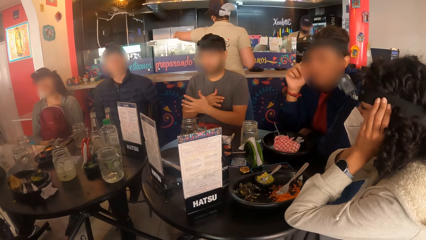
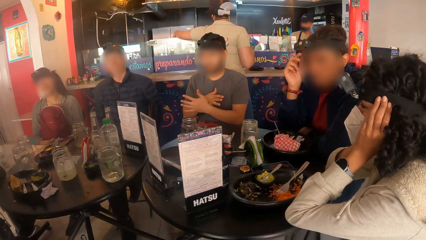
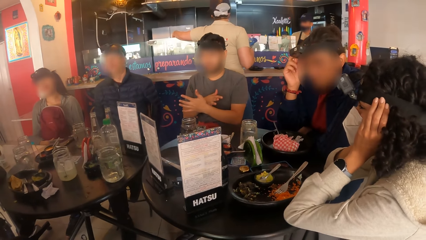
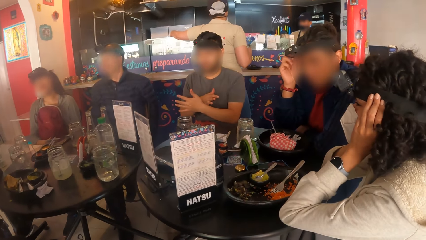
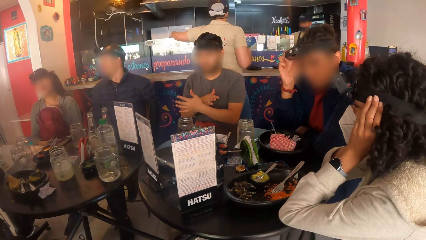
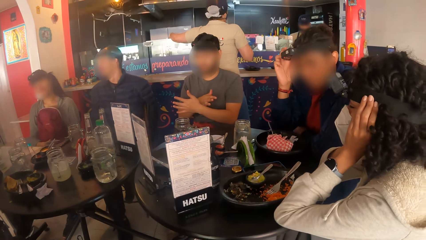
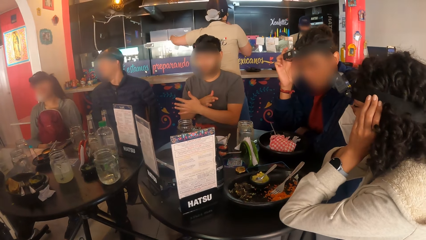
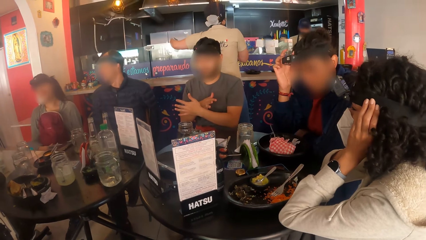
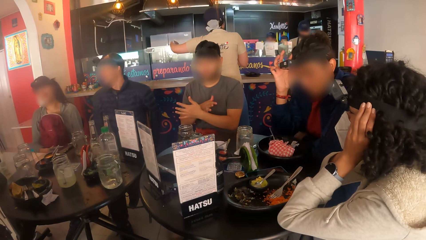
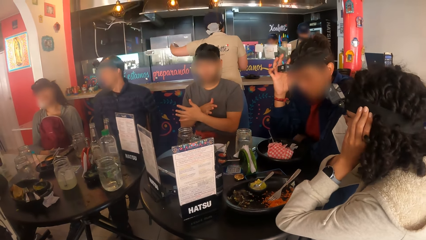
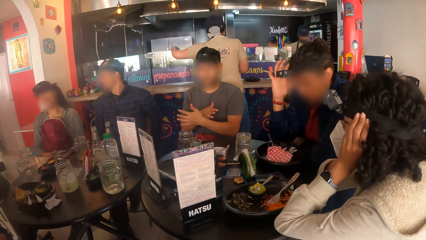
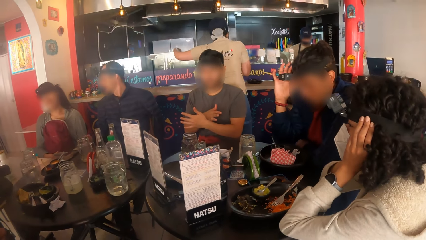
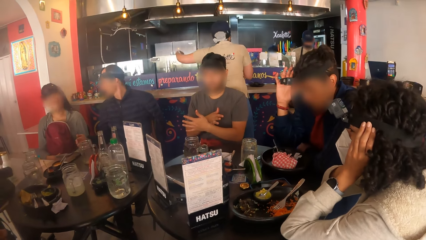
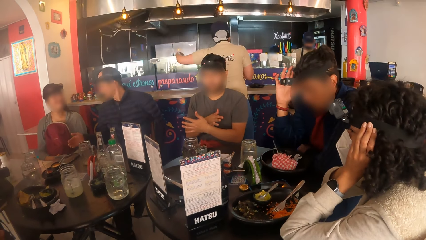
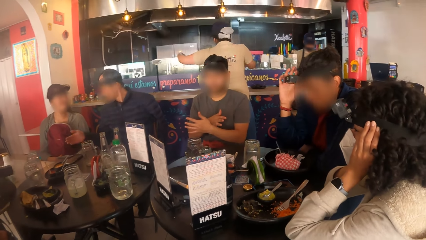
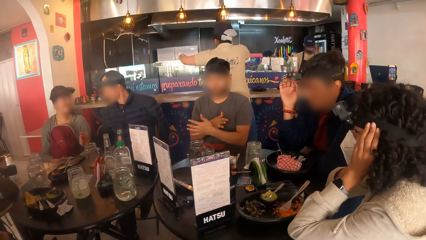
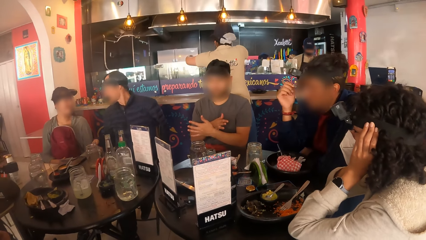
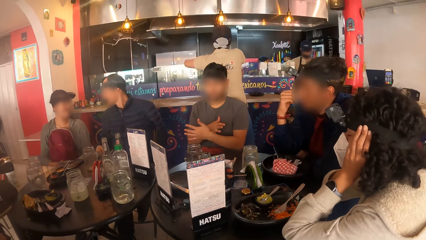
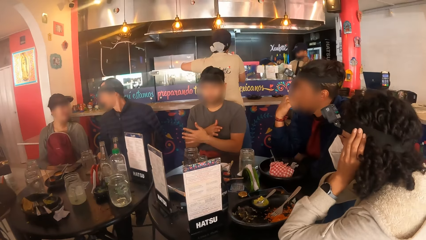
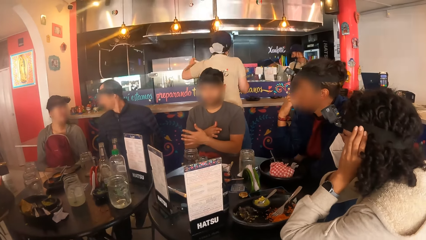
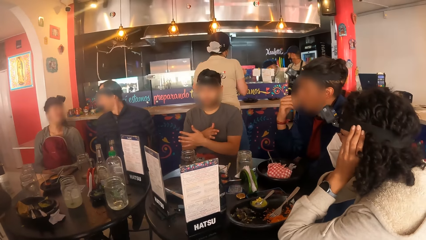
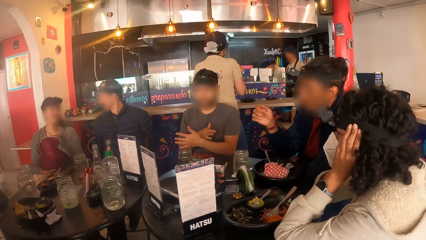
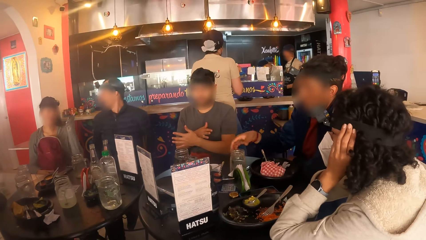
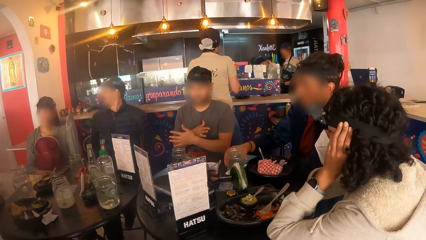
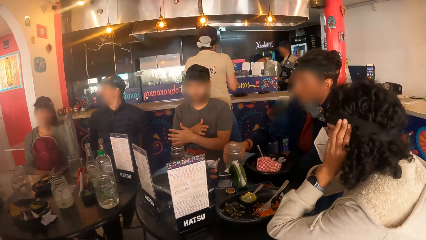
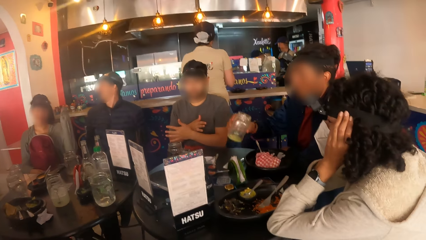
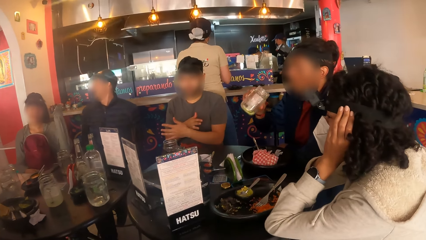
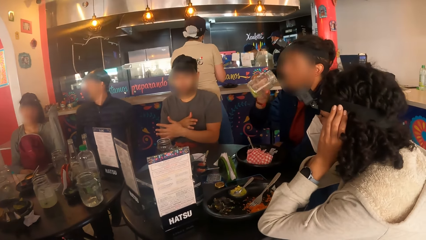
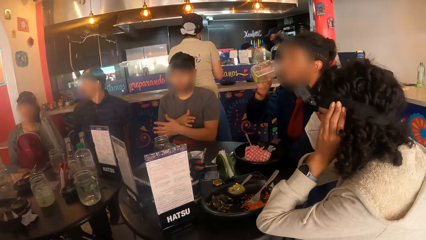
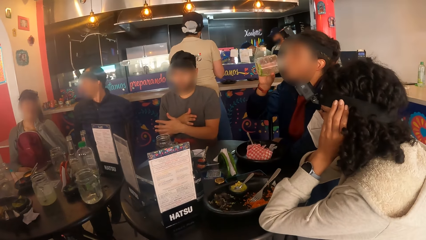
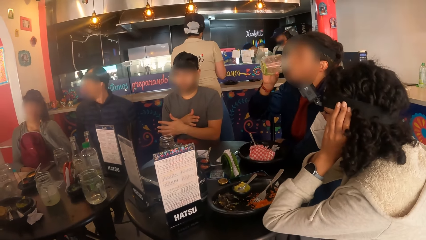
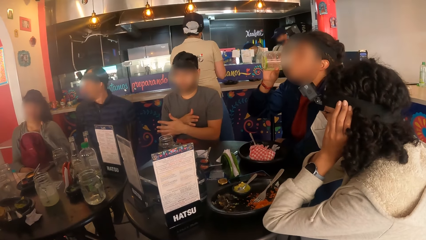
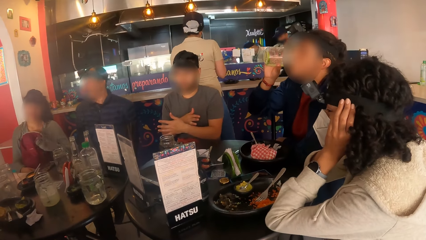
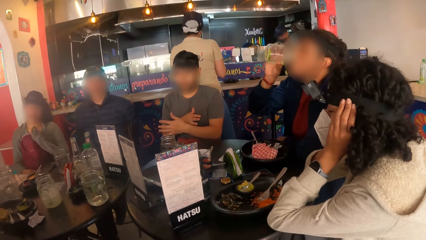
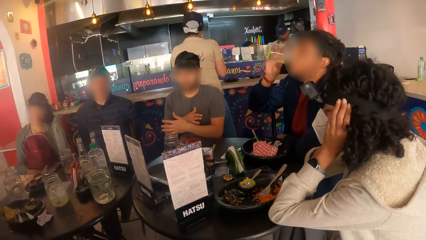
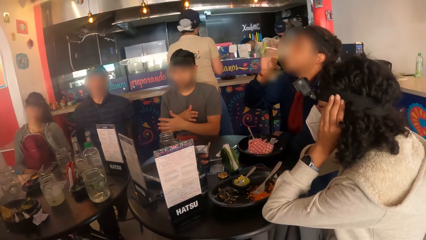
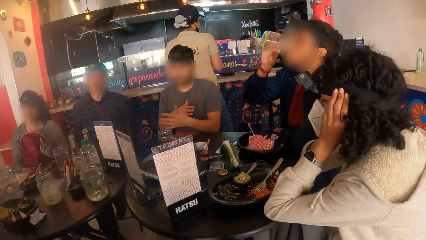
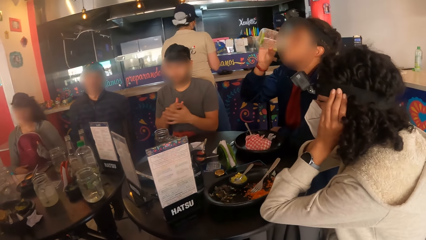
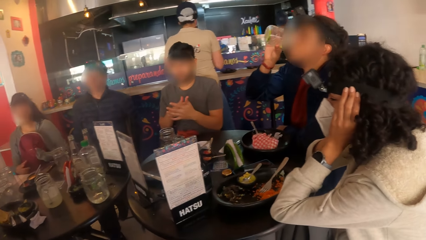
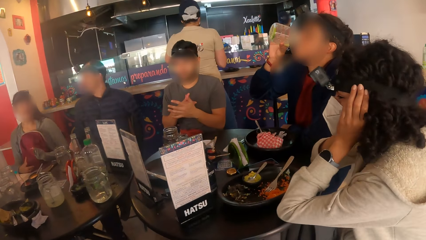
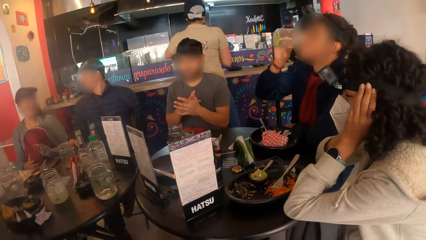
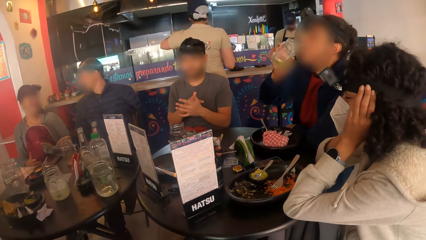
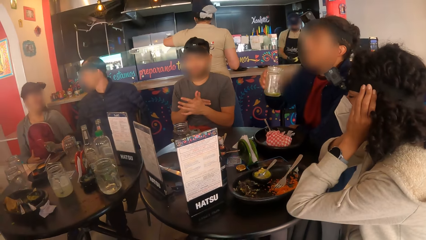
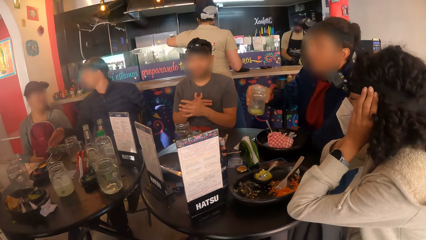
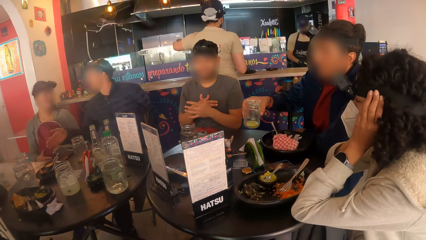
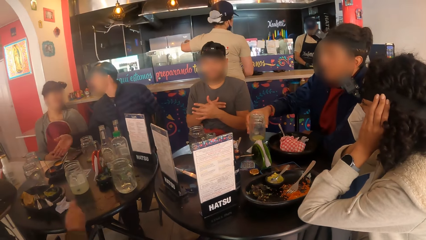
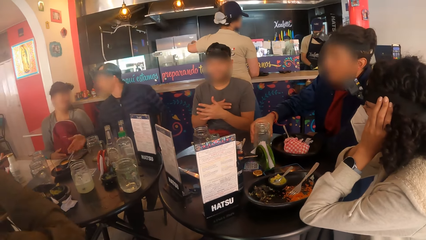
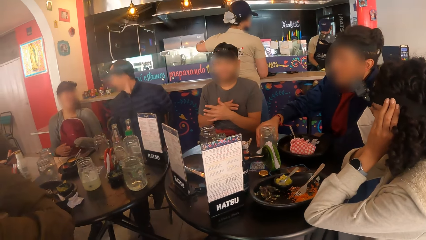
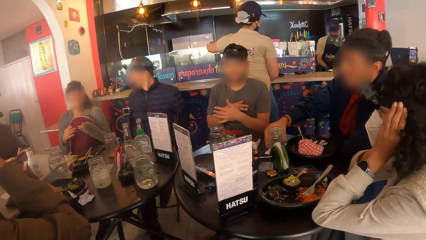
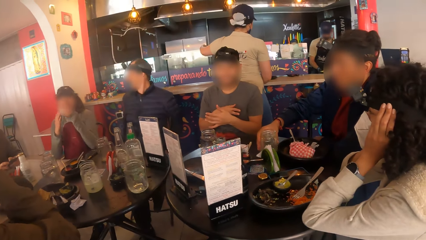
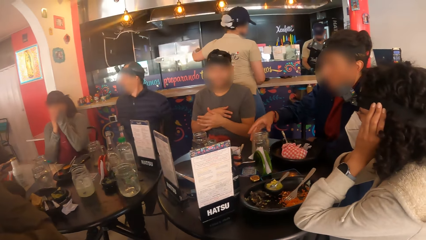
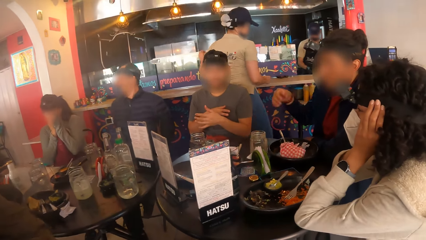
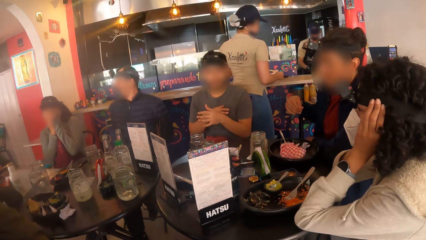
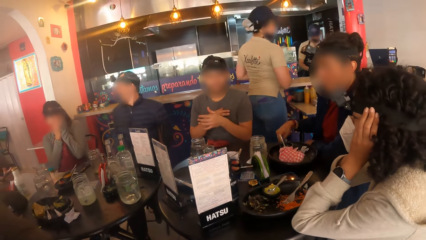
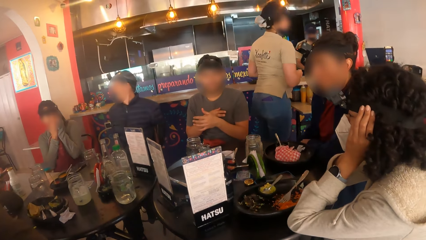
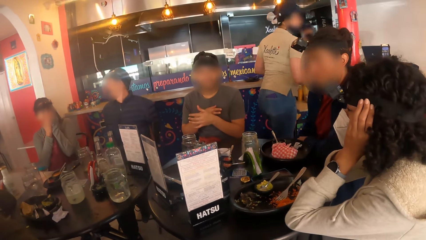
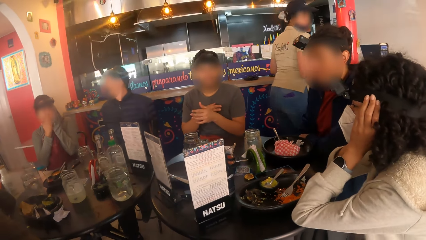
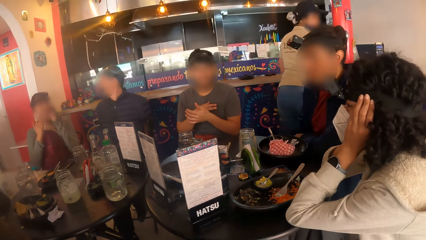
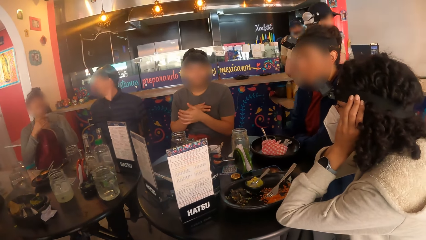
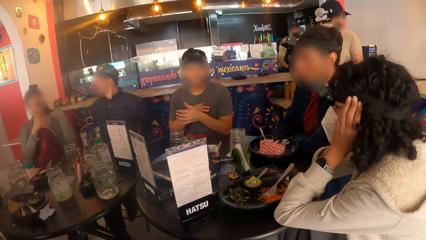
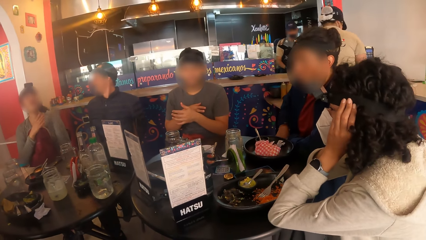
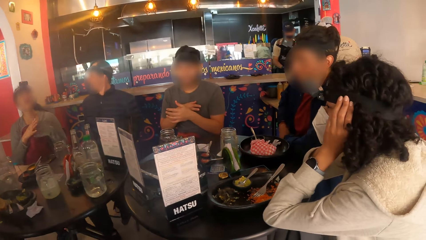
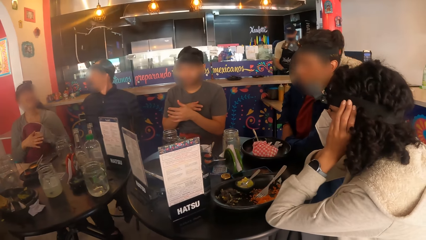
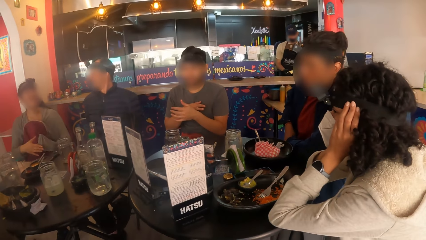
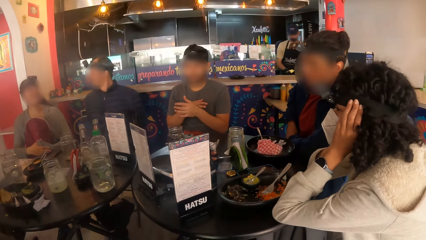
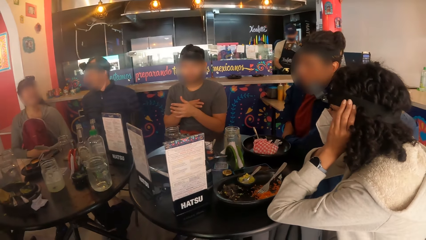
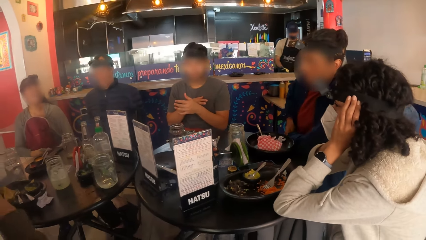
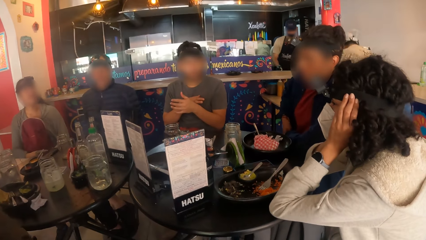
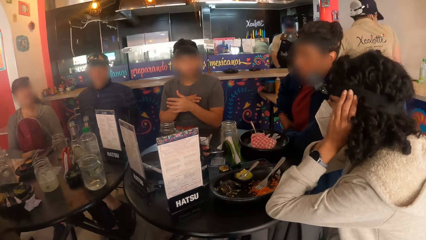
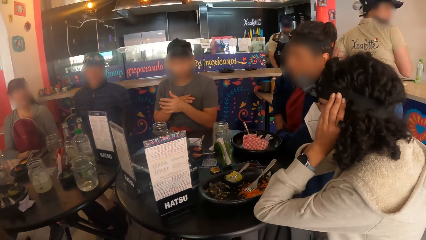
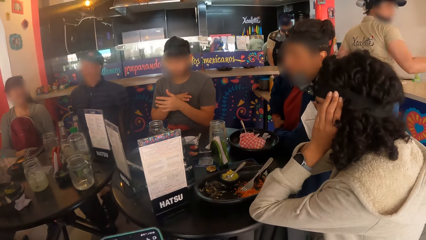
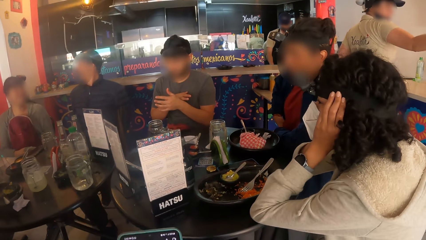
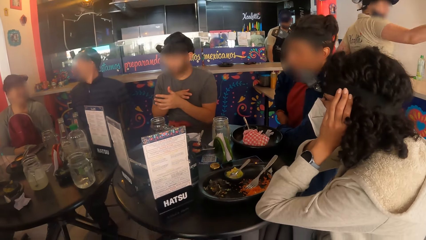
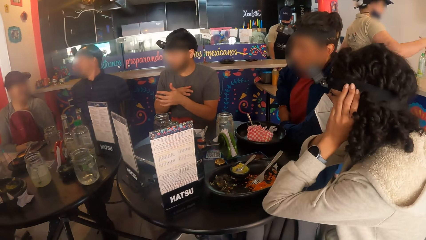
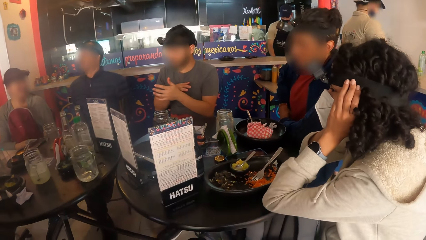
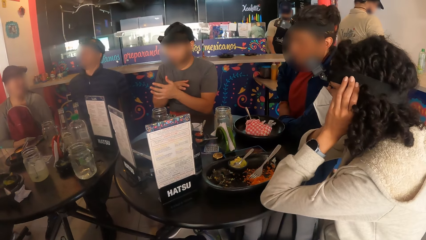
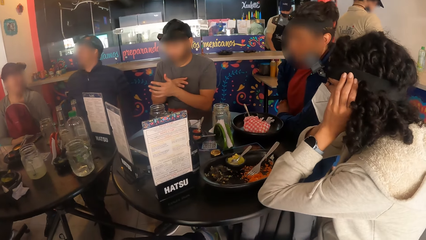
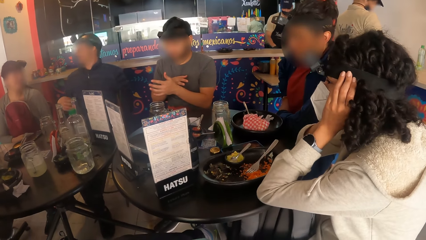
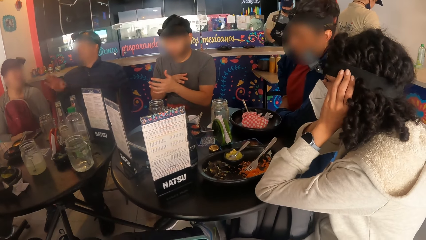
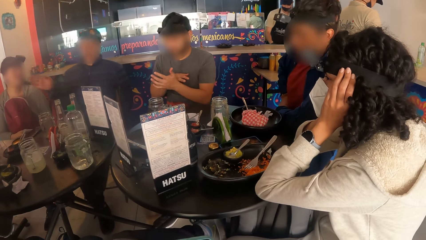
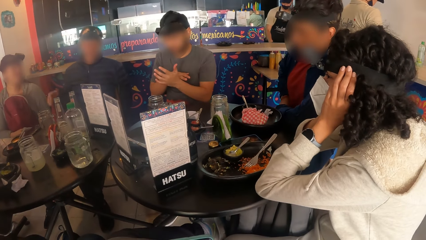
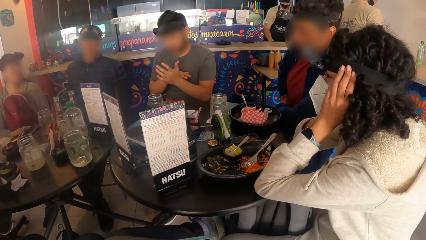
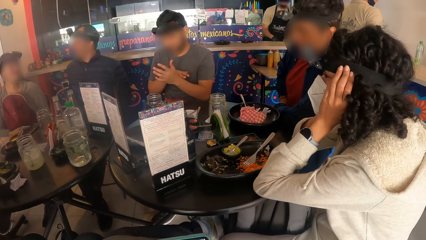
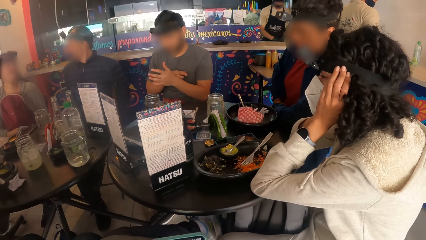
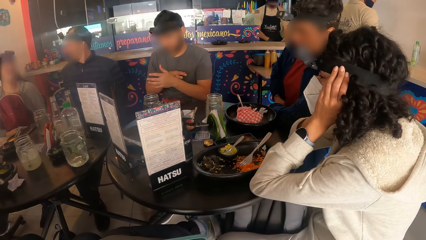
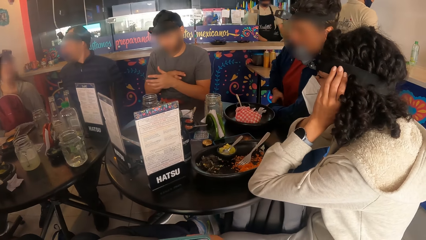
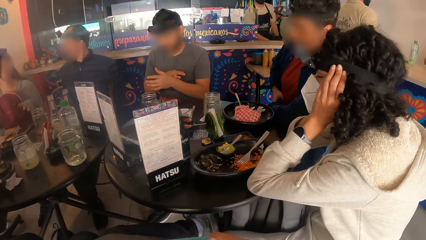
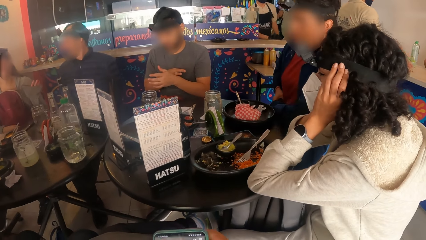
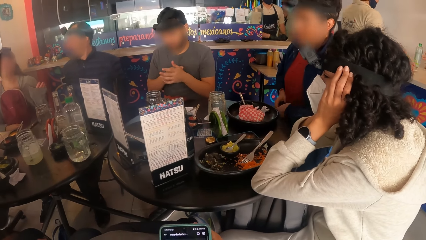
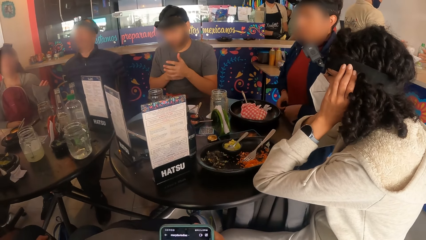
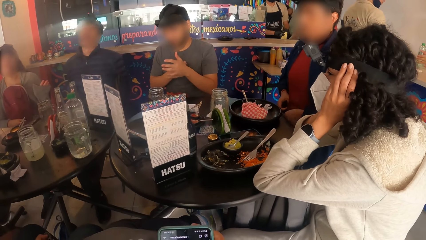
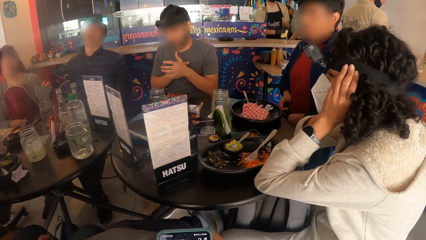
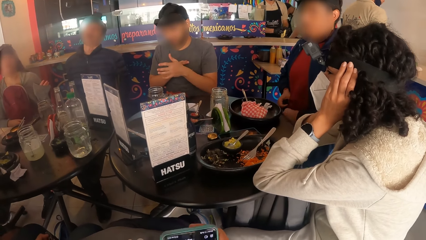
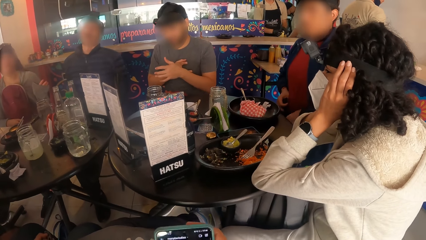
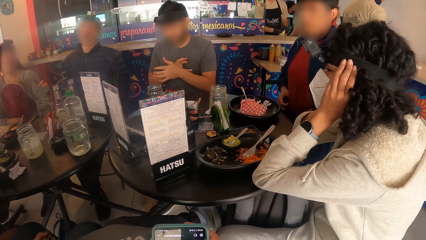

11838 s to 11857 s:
A person touches a glass jar. The person puts the glass jar on the table.
